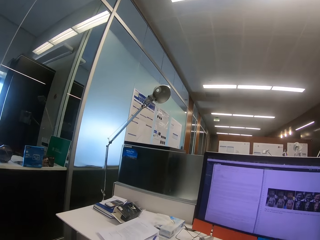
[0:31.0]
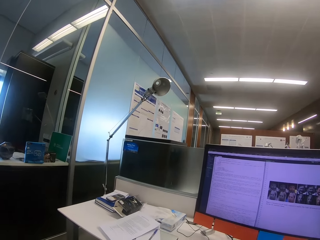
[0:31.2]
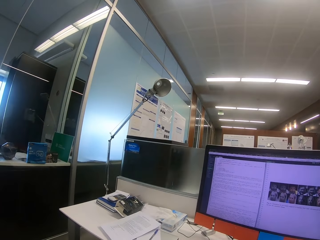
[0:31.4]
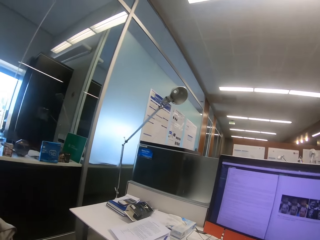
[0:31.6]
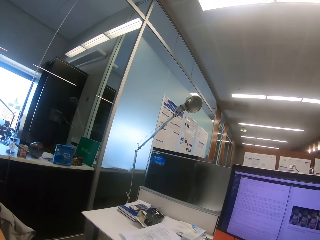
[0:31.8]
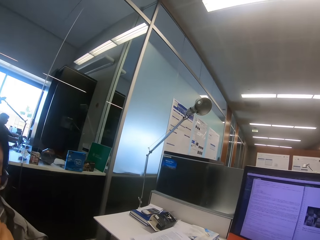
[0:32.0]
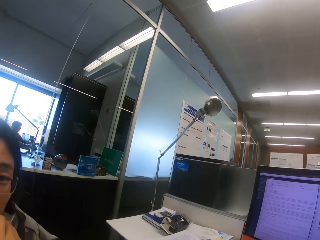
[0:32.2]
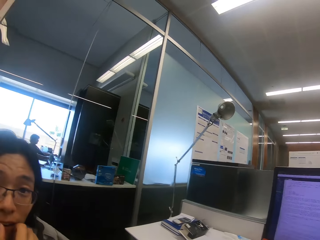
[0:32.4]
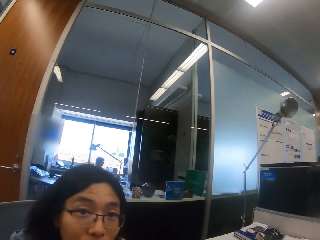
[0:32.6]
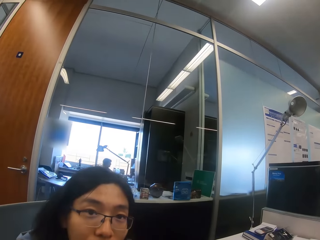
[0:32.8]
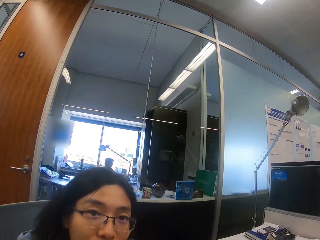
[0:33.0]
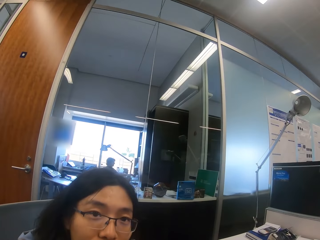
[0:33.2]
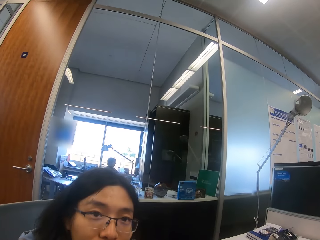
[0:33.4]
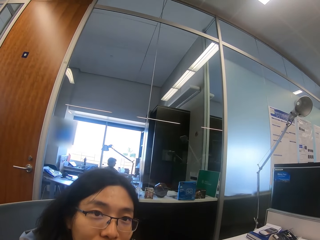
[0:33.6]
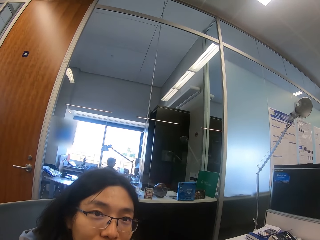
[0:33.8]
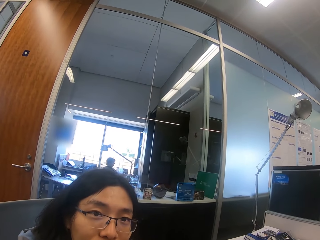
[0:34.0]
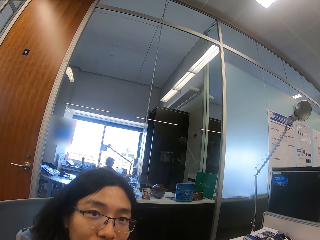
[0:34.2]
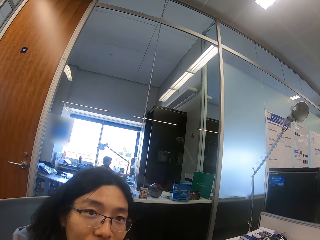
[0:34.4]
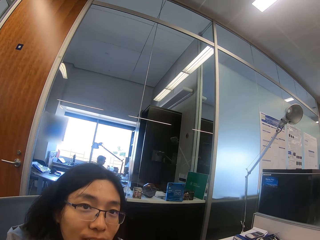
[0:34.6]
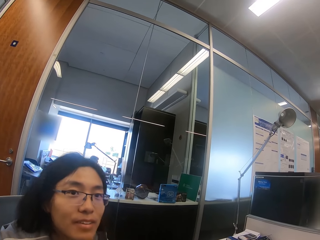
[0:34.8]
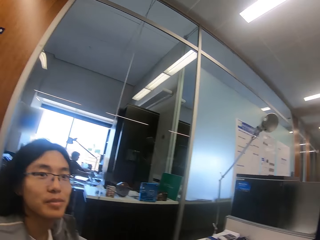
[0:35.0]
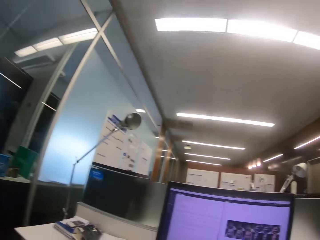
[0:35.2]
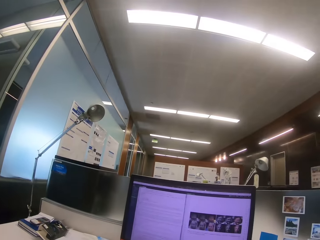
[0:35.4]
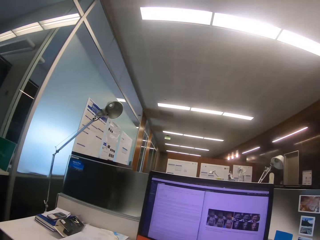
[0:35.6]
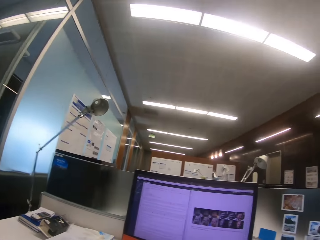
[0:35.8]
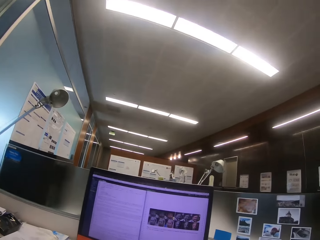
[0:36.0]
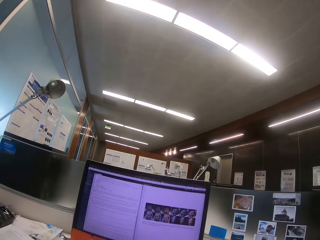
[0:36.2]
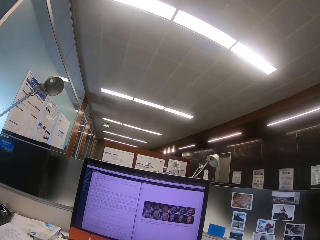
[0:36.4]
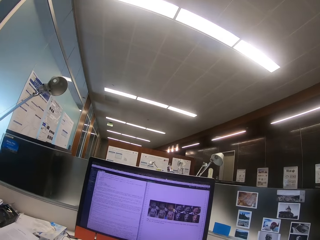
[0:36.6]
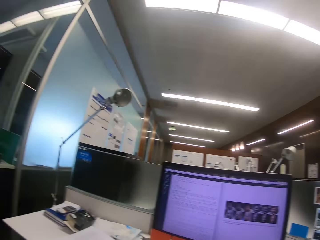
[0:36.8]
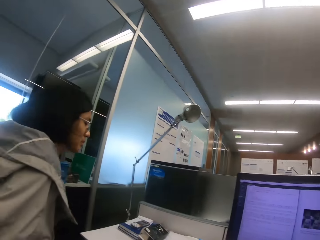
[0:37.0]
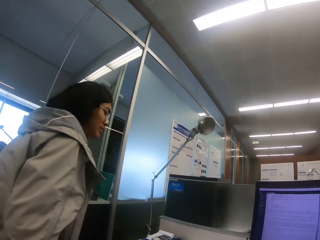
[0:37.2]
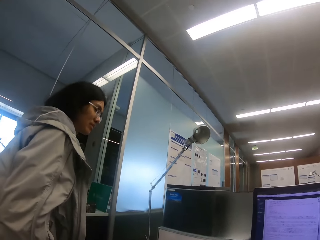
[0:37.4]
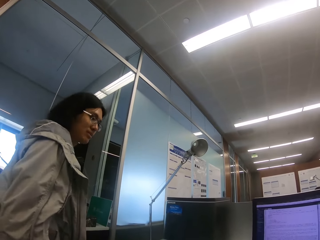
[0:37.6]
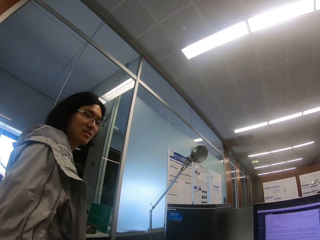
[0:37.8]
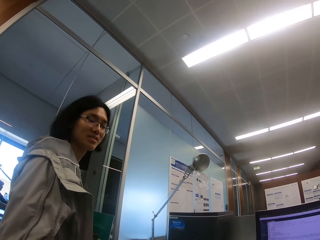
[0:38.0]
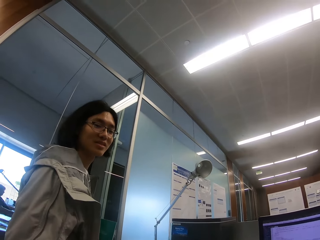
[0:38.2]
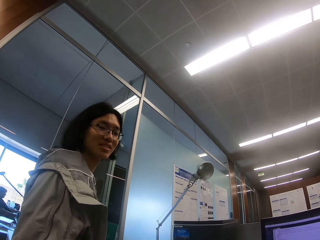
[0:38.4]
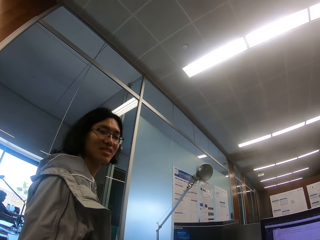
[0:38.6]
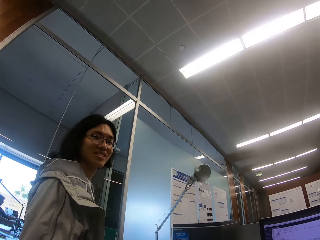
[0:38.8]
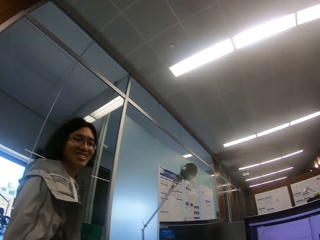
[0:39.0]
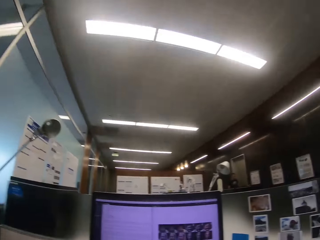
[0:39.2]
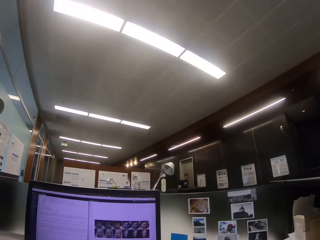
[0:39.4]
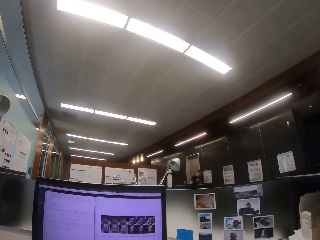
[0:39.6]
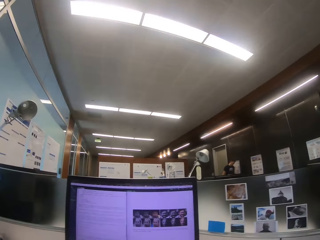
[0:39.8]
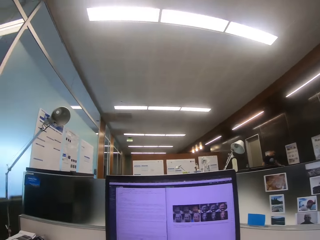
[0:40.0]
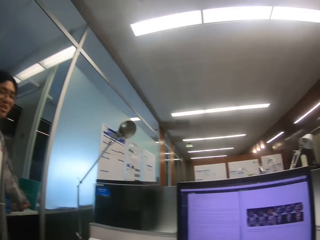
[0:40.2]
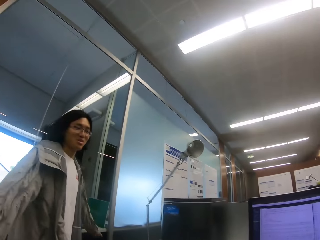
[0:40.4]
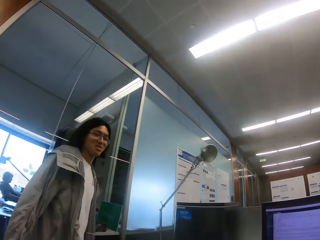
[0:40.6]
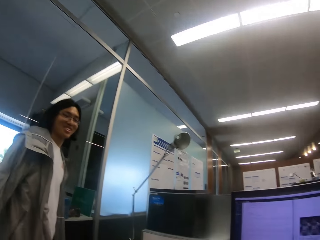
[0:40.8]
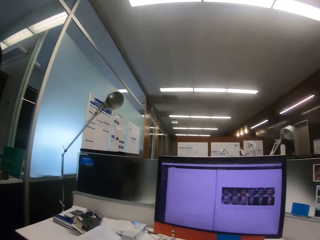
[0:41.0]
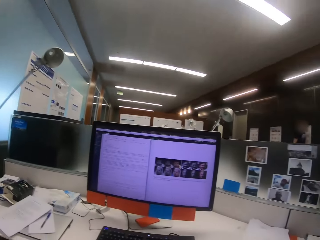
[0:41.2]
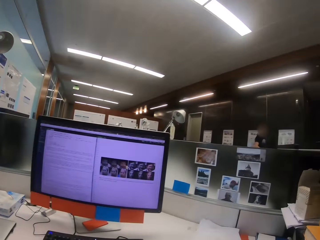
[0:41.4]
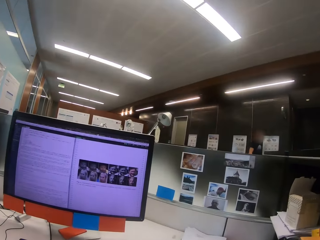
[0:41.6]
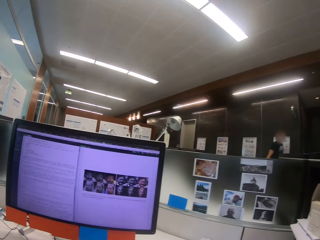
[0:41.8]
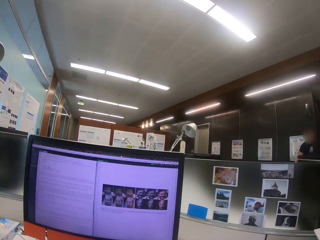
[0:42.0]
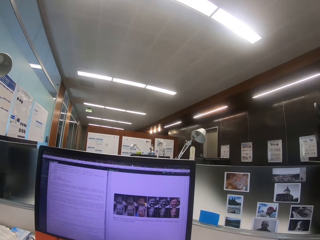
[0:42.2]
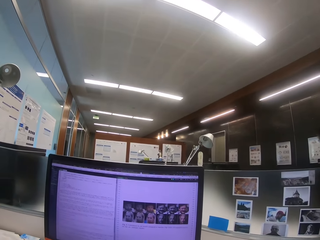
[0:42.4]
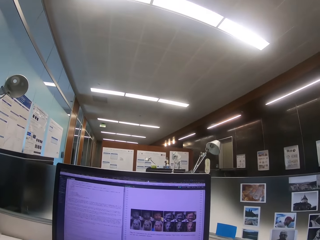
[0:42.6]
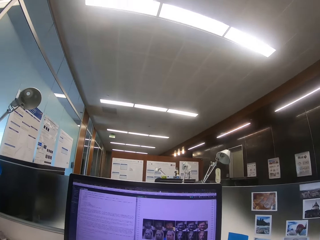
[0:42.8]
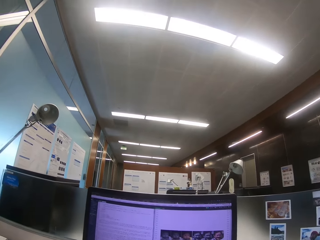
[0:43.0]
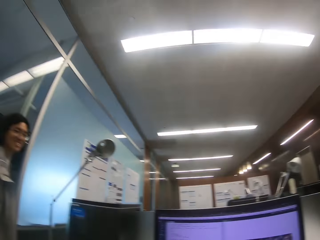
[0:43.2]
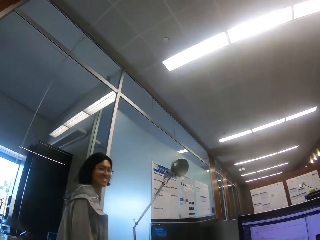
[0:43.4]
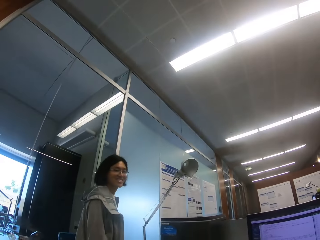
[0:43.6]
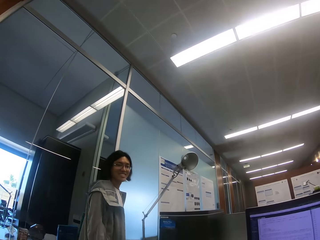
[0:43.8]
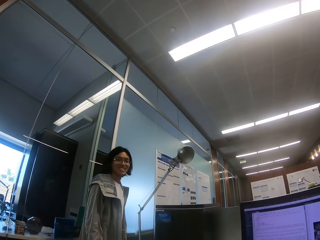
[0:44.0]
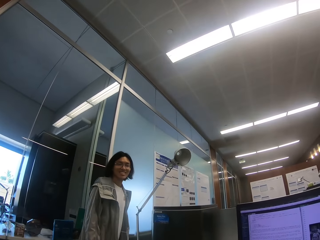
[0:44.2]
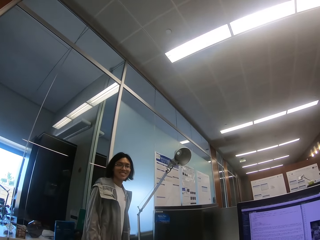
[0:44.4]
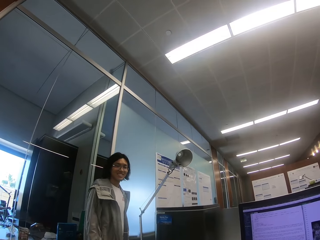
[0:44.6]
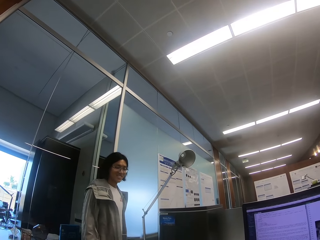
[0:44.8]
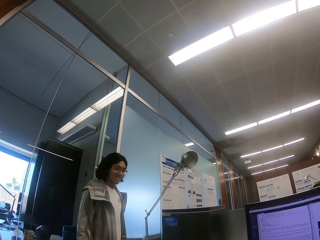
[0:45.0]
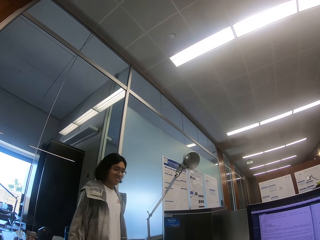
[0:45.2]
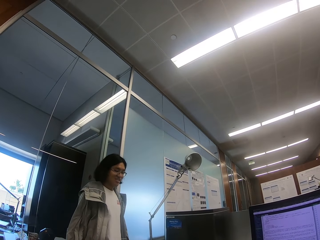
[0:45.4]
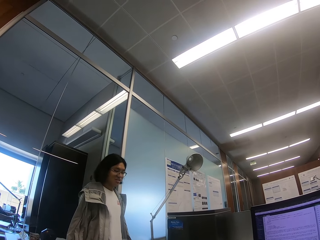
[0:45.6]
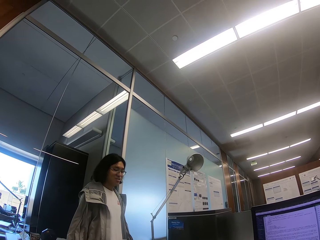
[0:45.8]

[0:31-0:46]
The camera wearer looks at the books. They look at a woman. They look around. They look at the computer. The woman stands up. The woman stands beside the camera wearer. The camera wearer looks around. They look at the computer. They look at the woman.

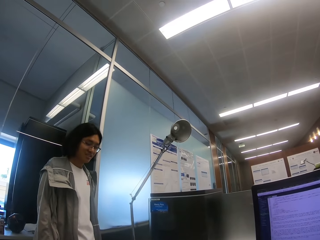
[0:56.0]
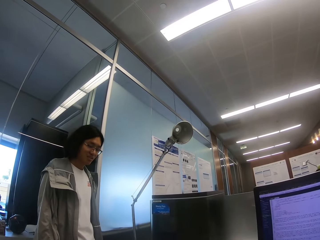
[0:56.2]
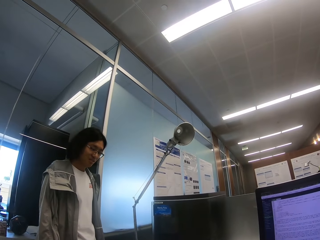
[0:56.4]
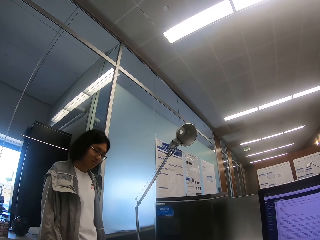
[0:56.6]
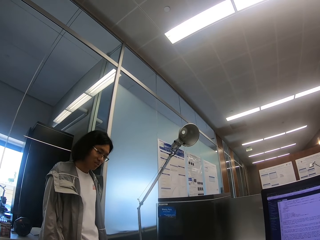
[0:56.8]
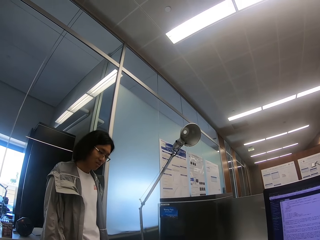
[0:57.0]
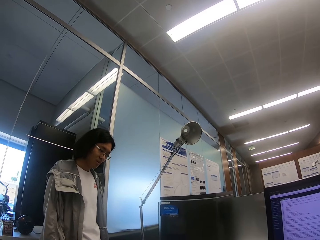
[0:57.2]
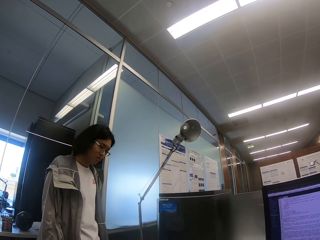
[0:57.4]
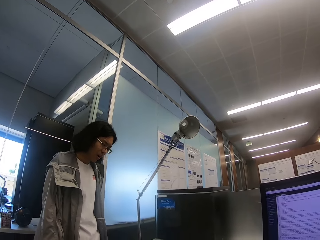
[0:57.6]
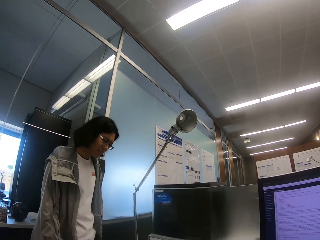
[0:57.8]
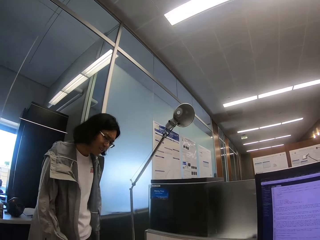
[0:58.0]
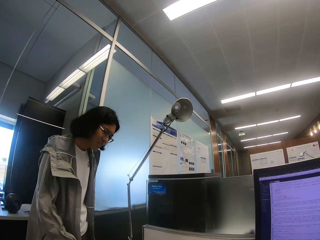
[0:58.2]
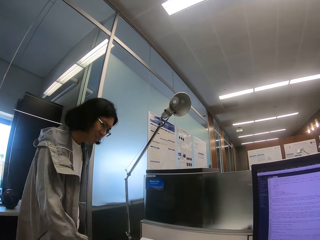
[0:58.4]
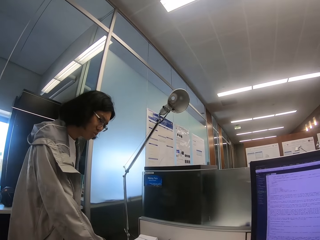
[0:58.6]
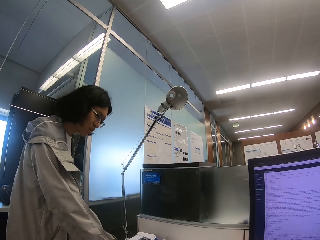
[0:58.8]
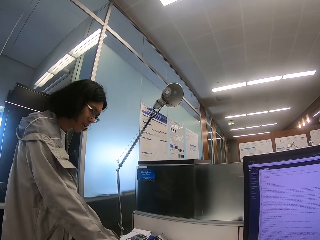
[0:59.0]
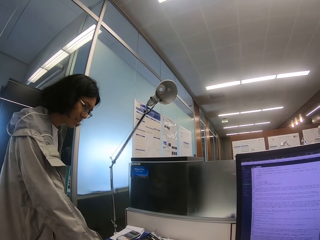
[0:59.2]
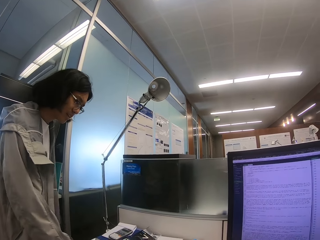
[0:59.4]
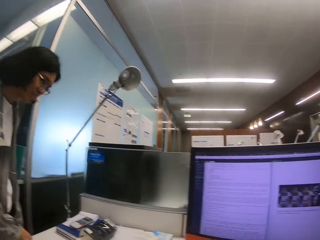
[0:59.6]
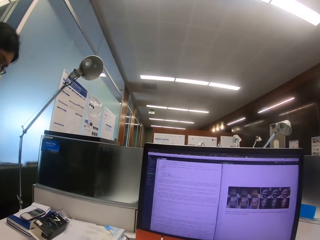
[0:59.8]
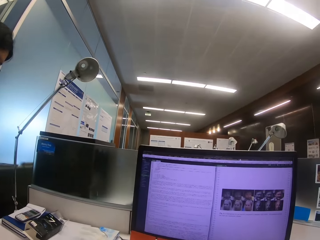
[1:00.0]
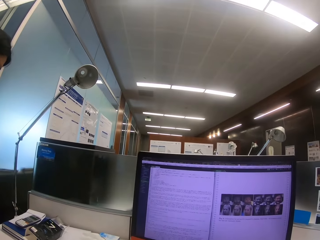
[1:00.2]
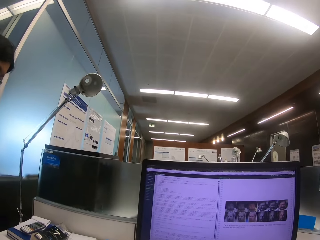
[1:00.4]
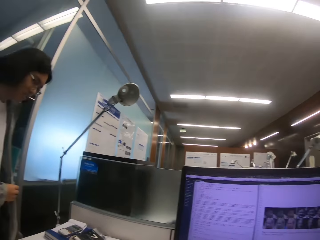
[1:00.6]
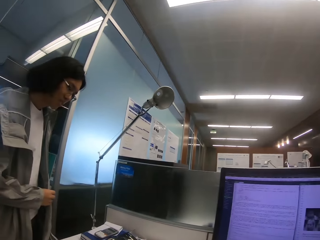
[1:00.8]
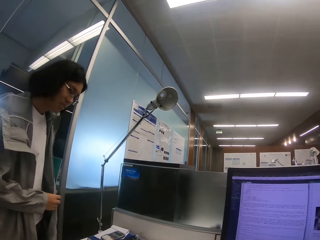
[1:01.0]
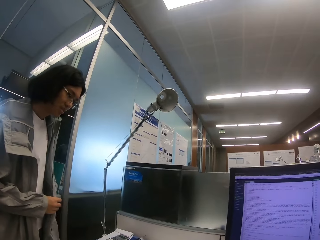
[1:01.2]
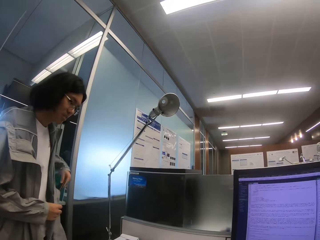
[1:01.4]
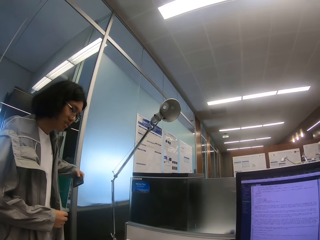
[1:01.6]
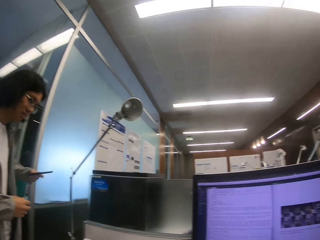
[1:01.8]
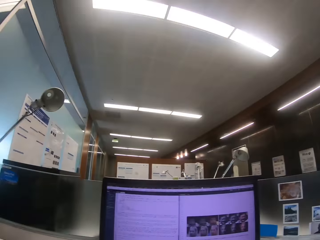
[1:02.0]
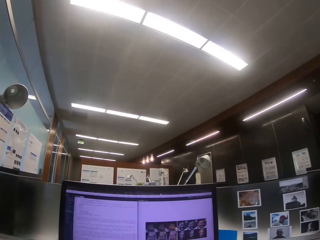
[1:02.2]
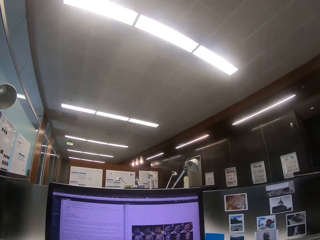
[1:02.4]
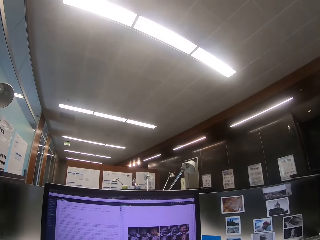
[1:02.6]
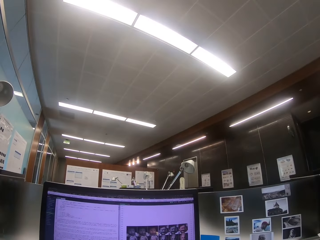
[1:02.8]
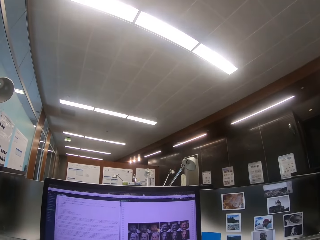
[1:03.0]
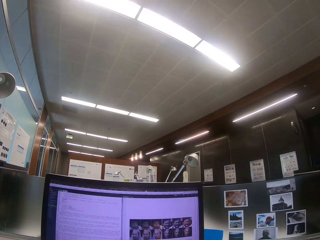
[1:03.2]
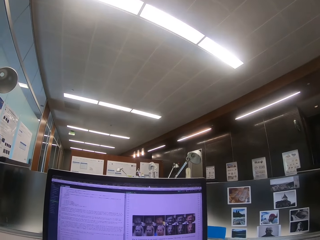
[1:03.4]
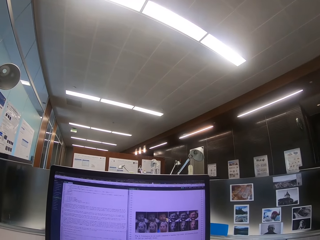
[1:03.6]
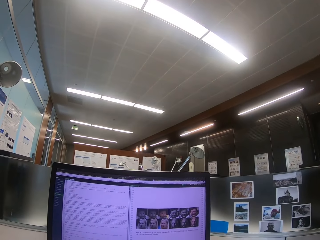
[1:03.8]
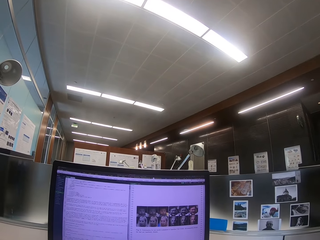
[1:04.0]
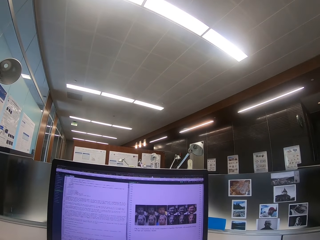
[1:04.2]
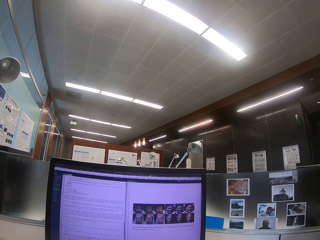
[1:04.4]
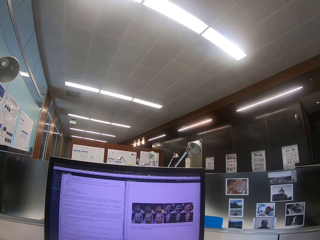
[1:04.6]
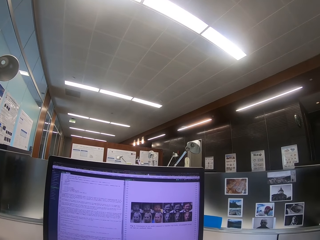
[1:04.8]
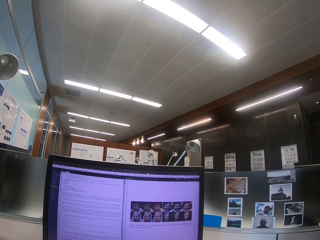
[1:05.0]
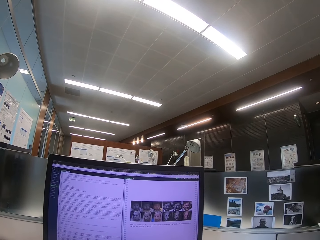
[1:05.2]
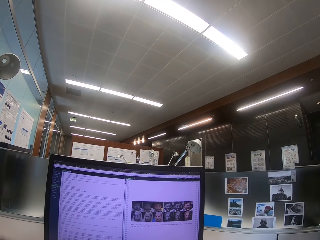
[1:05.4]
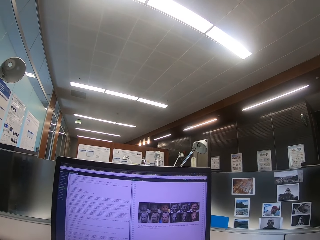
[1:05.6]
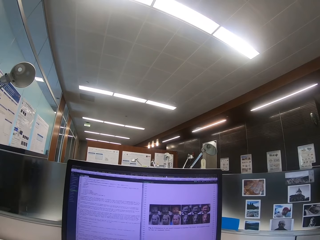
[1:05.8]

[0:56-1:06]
A woman is at the books. The woman removes the phone from the pocket. The camera wearer looks at the computer.
